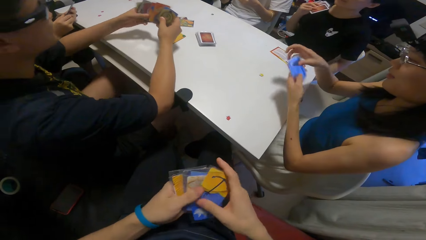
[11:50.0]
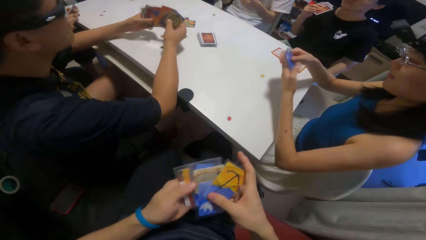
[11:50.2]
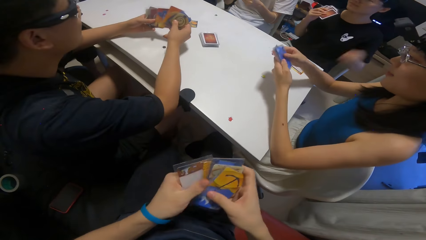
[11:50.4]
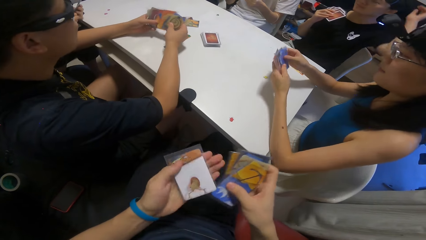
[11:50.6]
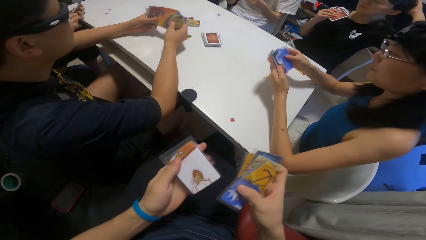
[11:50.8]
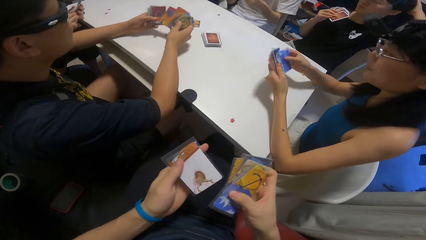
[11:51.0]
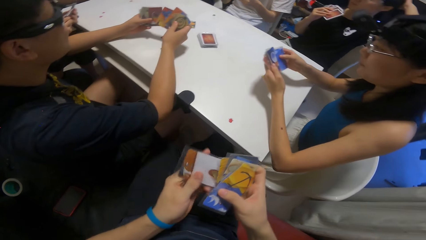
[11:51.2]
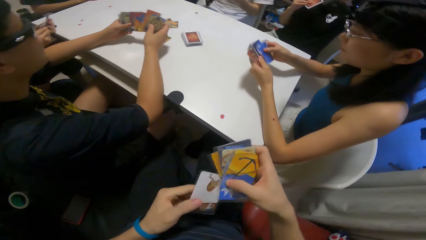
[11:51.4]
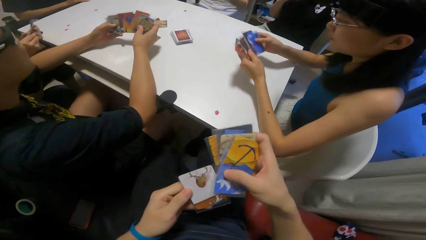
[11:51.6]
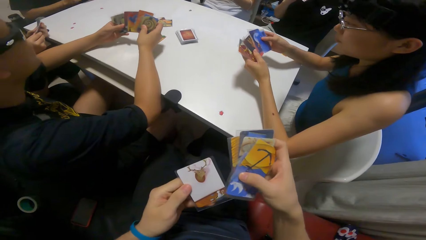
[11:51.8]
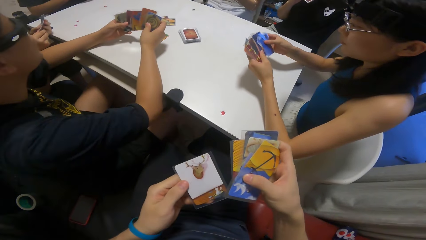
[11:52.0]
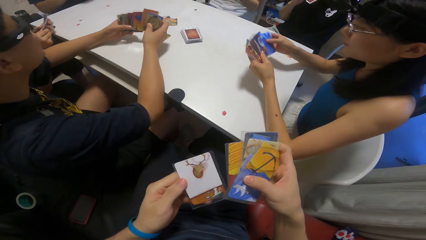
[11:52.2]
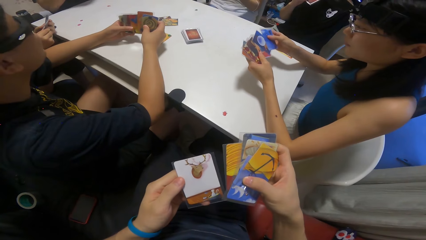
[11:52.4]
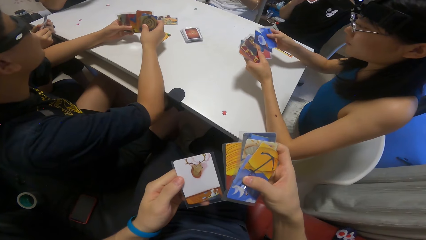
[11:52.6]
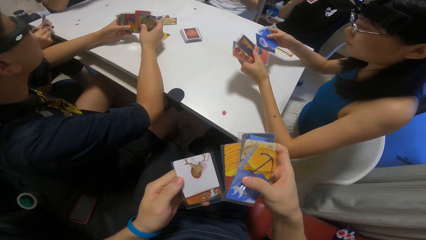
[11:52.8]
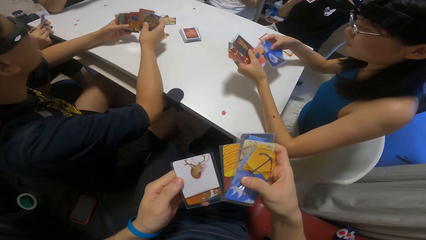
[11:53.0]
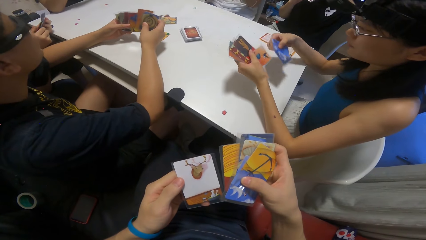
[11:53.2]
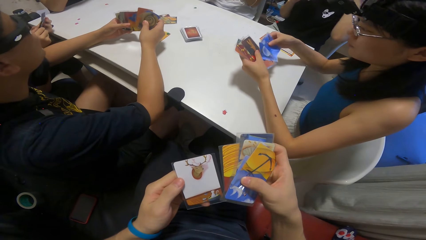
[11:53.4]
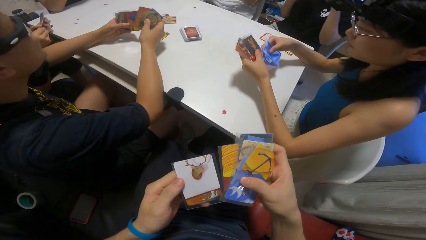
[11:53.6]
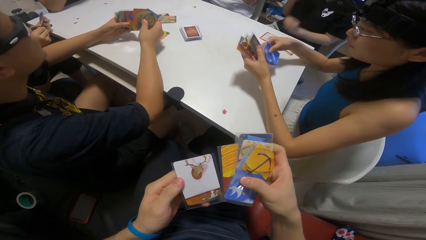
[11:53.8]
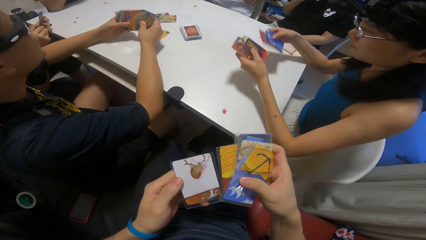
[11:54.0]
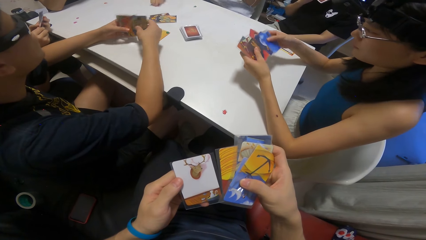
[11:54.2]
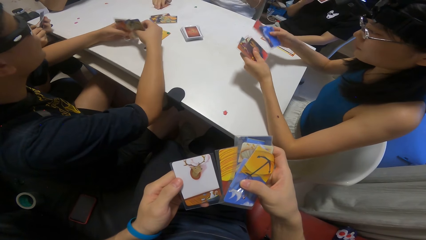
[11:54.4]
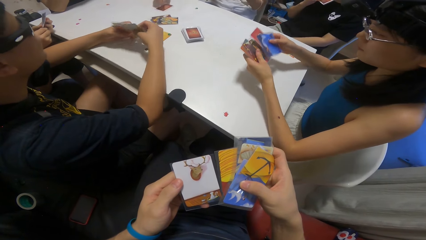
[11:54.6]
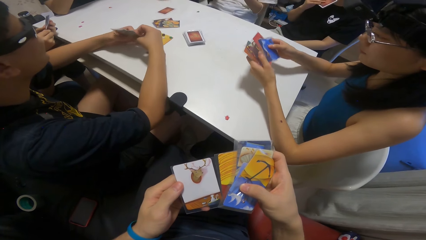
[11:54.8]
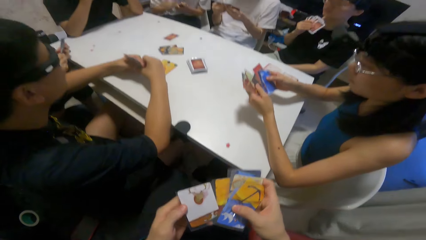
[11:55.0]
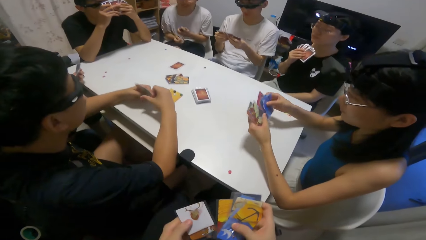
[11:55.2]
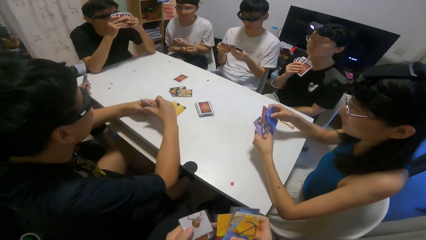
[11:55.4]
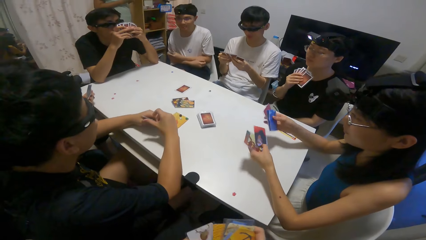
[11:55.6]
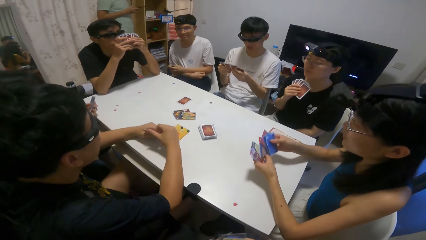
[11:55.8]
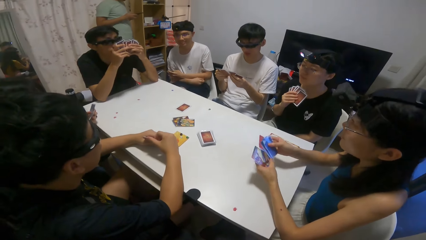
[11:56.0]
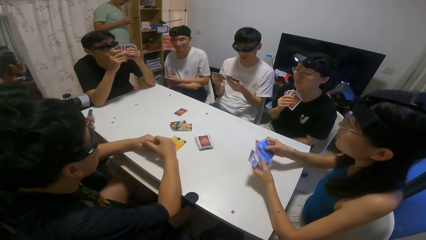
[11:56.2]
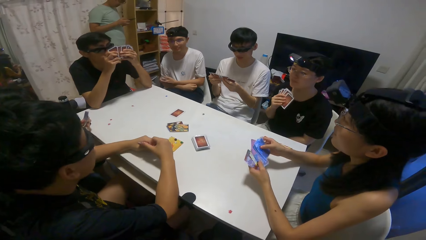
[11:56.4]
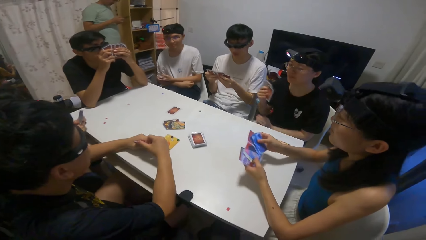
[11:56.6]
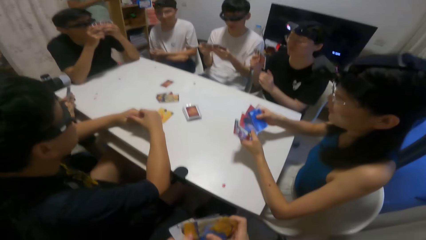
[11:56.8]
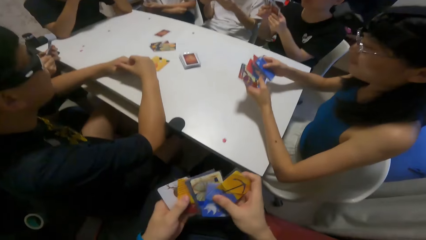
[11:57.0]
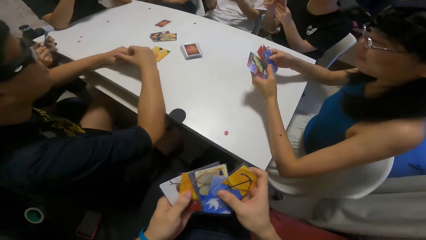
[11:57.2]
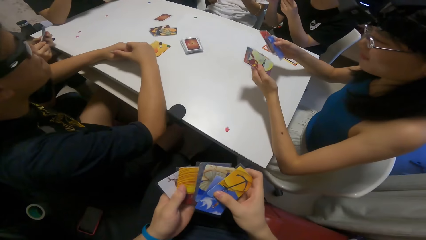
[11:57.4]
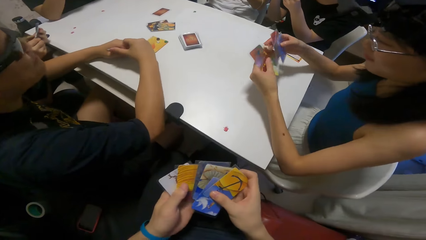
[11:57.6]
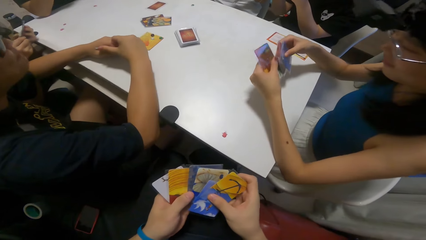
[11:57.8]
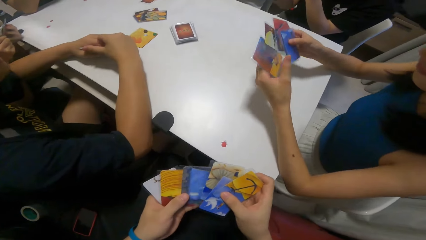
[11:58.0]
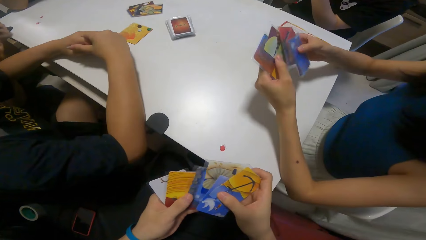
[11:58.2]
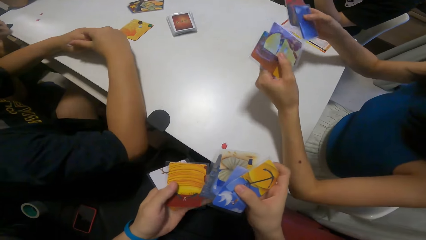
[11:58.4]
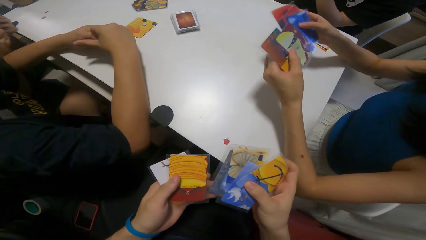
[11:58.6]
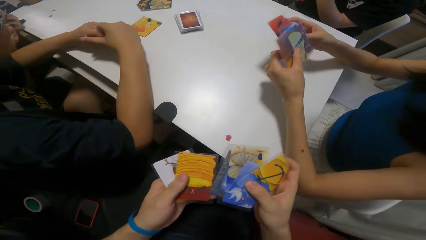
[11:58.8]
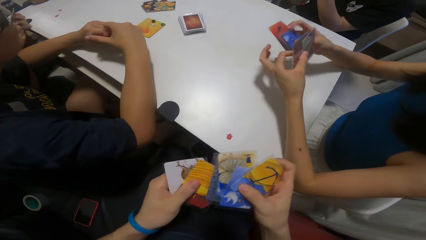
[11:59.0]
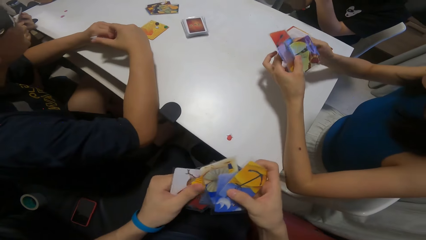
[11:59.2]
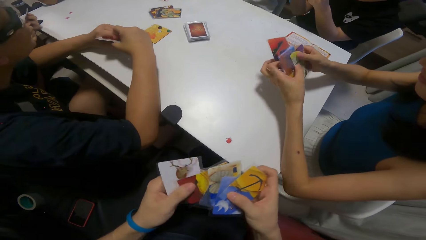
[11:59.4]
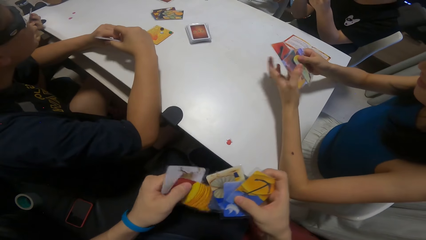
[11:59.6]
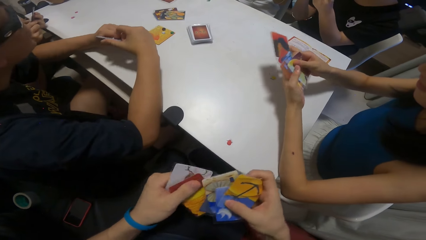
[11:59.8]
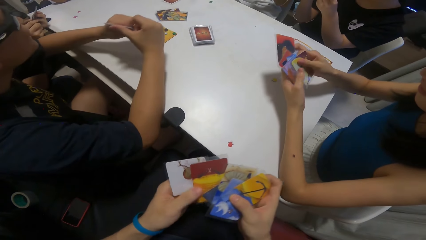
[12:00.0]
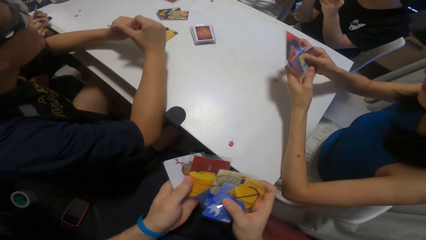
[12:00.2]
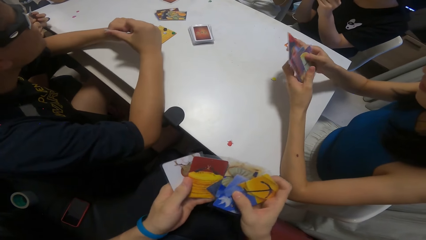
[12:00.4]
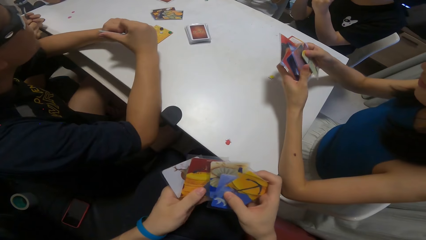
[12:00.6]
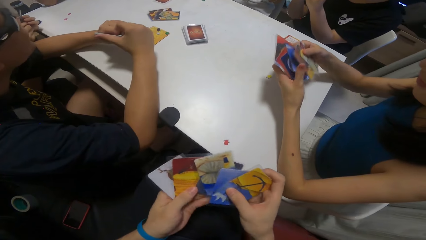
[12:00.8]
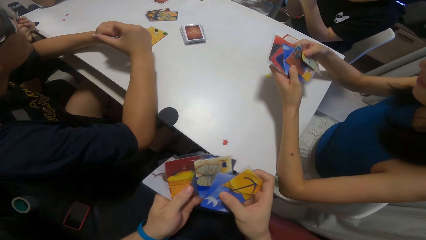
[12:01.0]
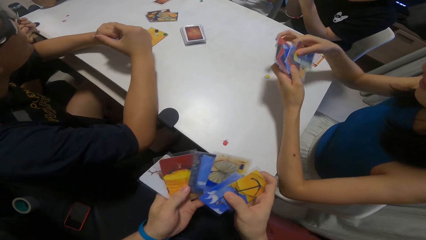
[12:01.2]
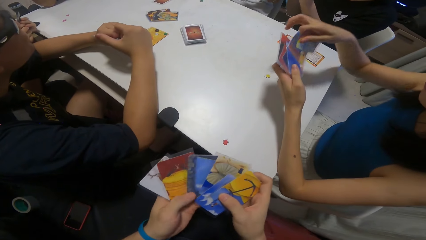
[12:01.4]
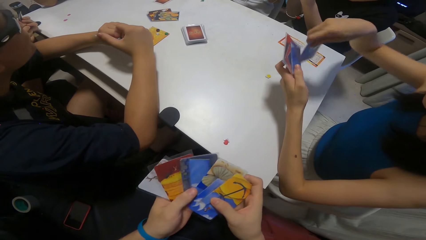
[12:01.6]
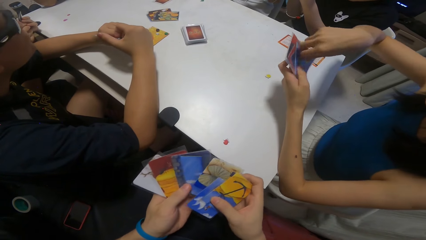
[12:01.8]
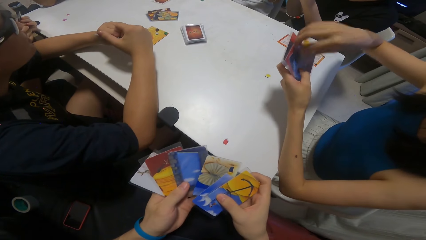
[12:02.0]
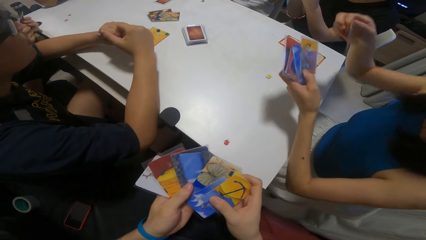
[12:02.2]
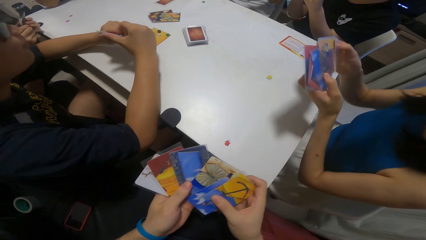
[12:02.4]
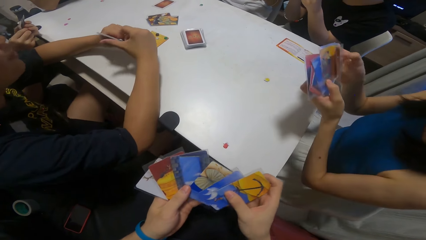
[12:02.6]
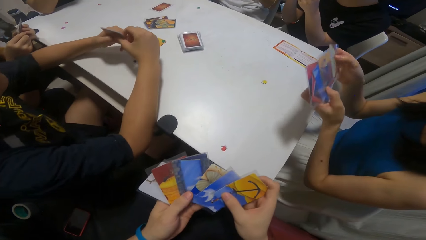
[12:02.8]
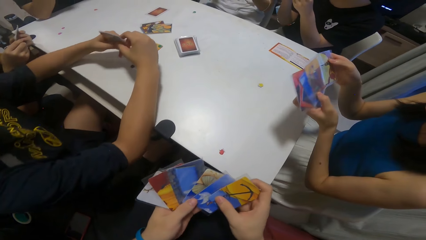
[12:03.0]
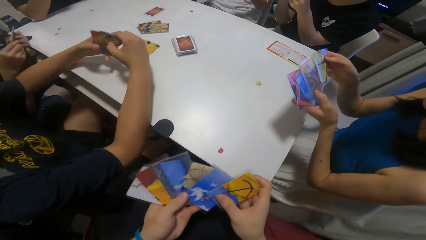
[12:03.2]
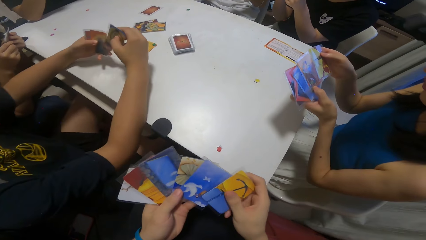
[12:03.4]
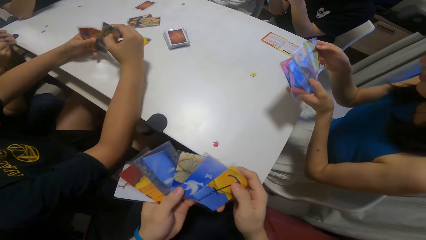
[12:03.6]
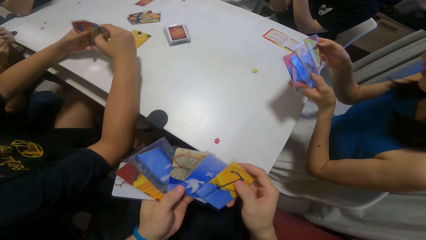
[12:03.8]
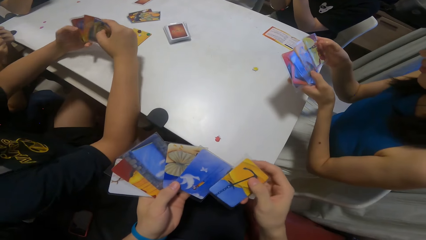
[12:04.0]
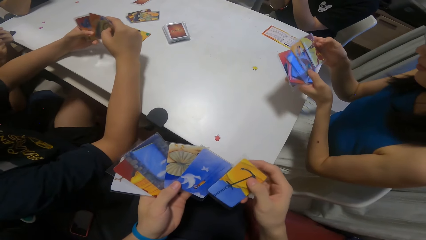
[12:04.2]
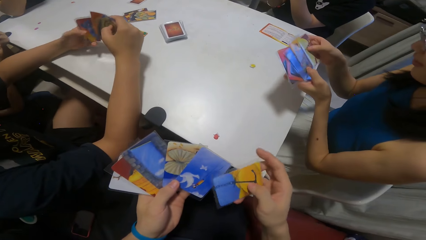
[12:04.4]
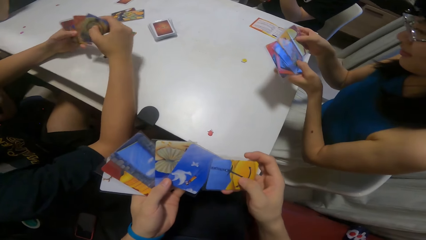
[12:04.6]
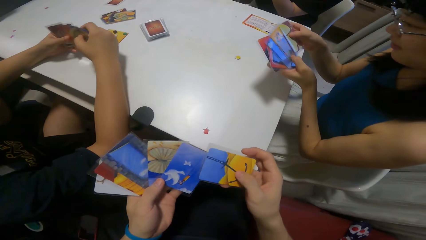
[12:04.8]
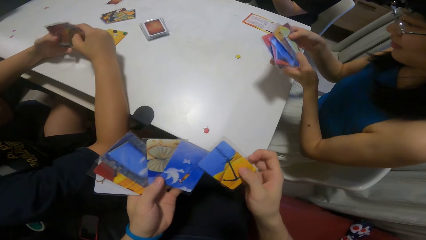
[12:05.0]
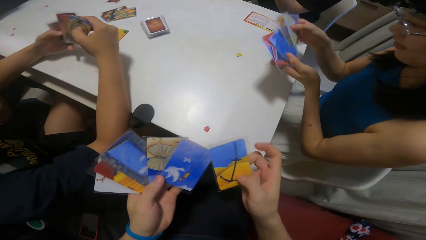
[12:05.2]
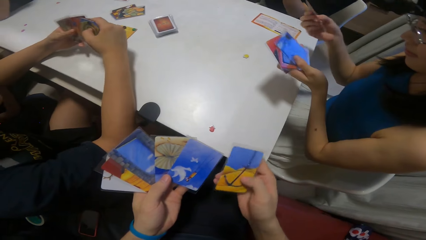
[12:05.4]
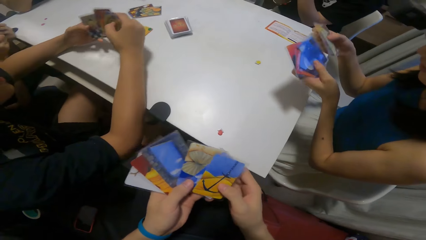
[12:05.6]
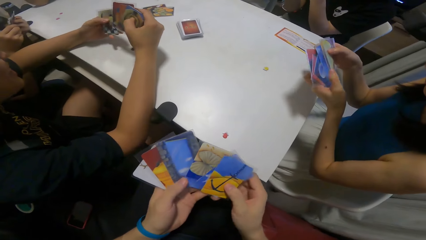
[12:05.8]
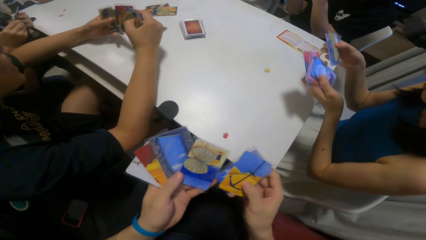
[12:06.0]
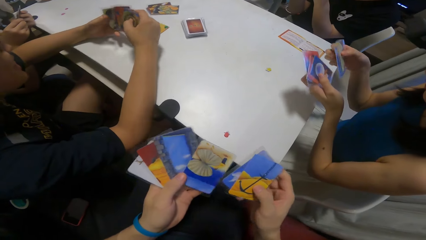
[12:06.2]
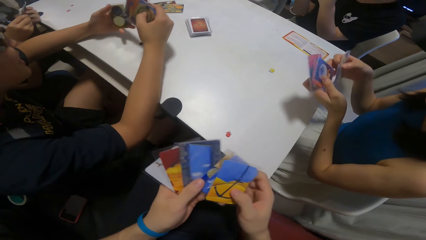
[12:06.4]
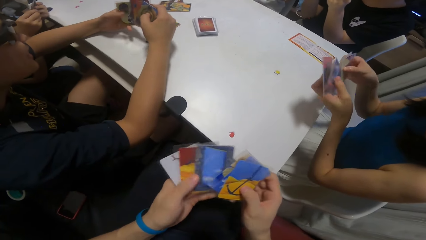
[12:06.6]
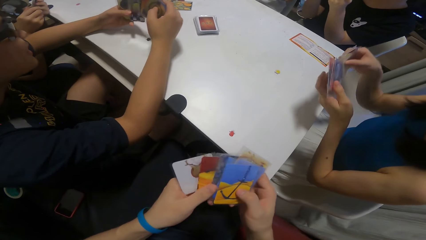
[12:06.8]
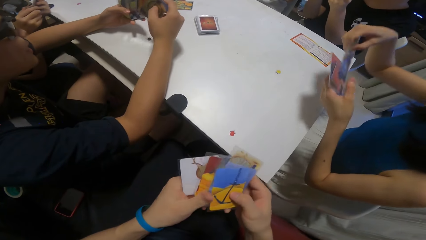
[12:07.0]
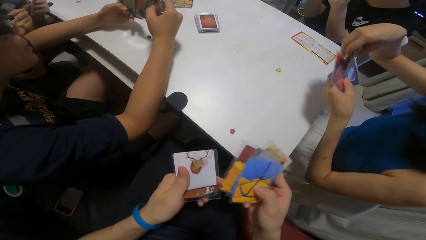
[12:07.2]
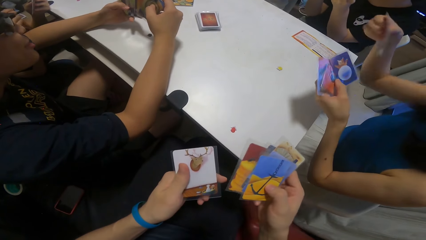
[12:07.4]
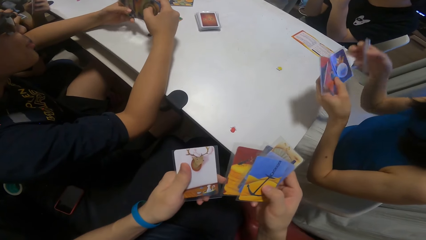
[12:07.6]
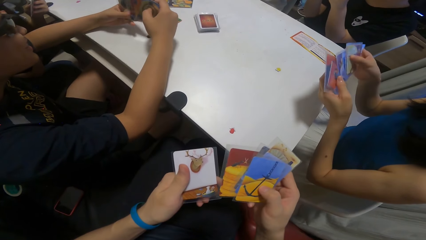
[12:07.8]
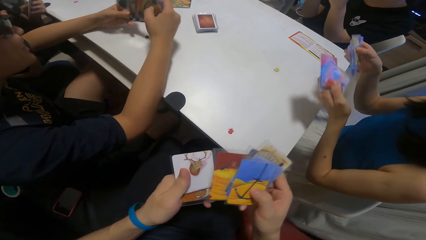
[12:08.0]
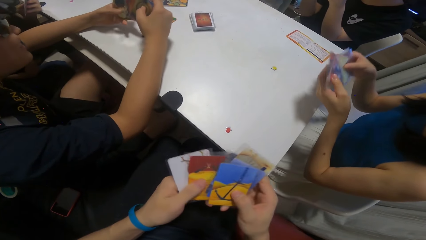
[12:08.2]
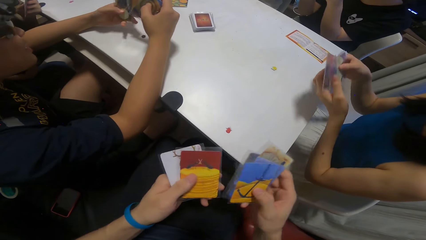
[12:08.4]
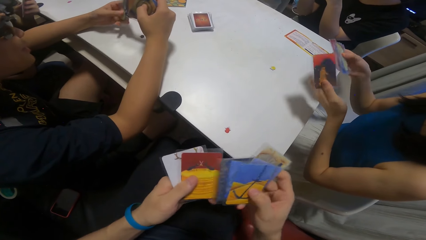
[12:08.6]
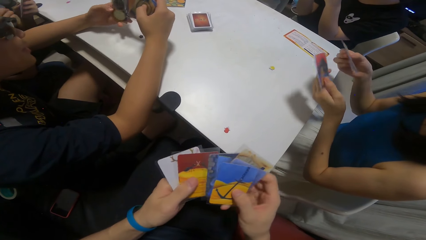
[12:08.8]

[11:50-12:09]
The camera wearer shuffles the cards. A person shuffles the card. Another person shuffles the card. A boy drops a card on the table. The first person shuffles the card.
